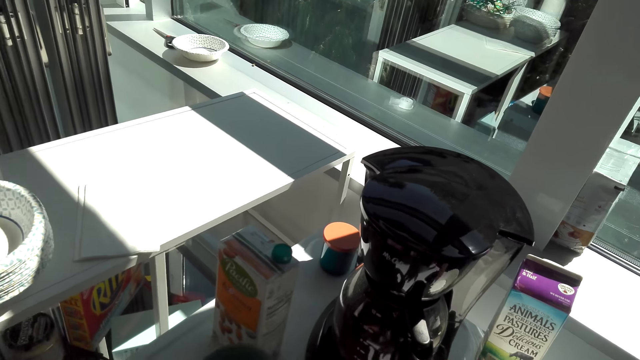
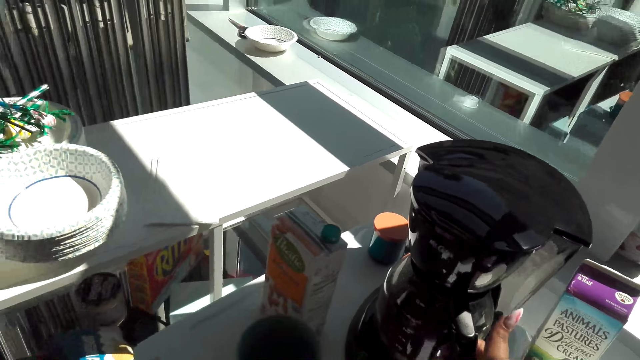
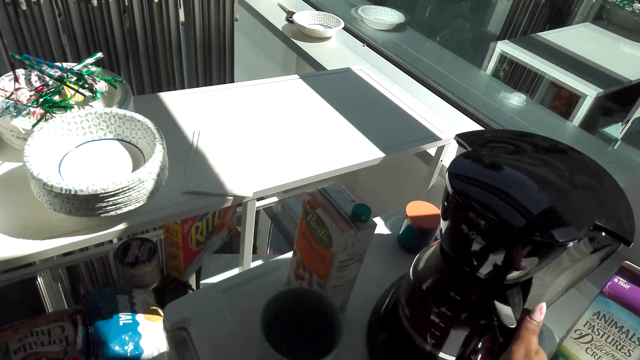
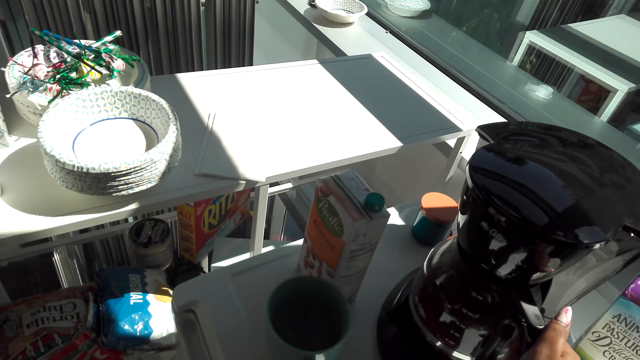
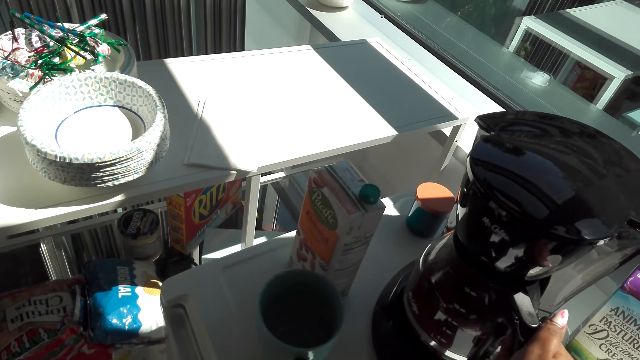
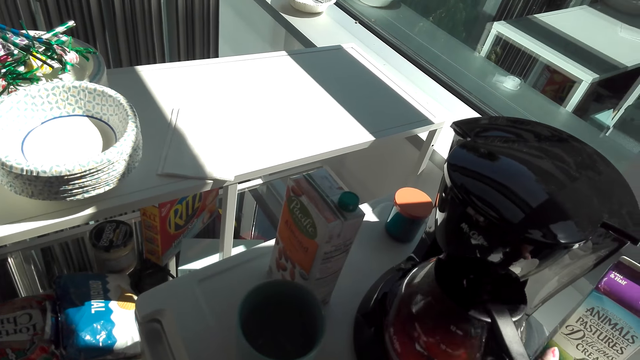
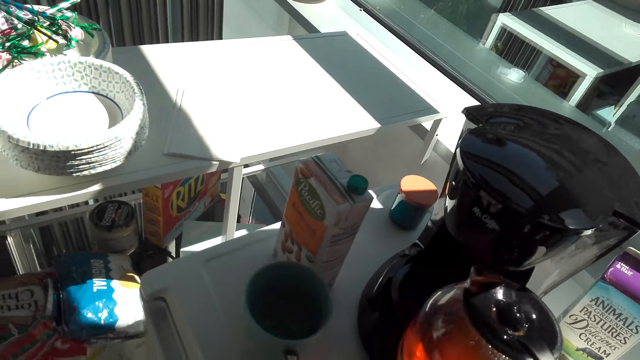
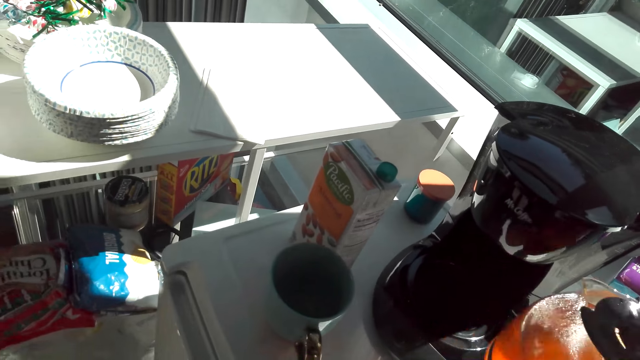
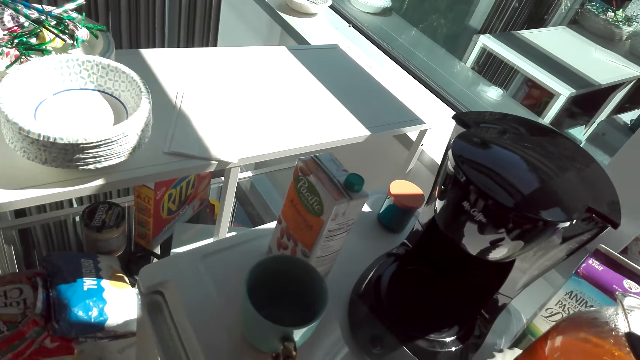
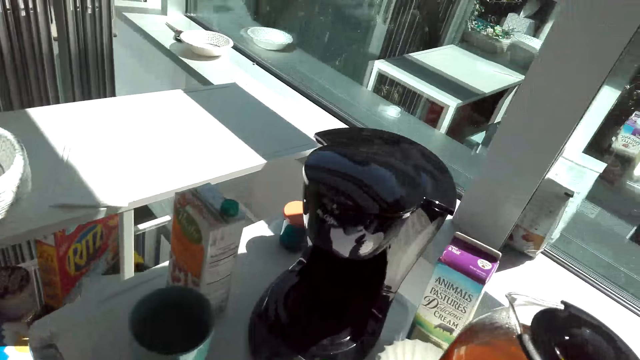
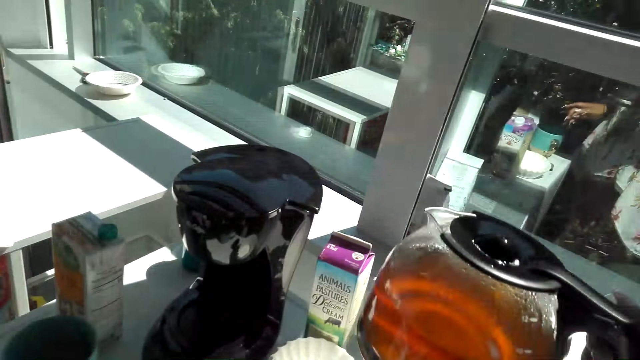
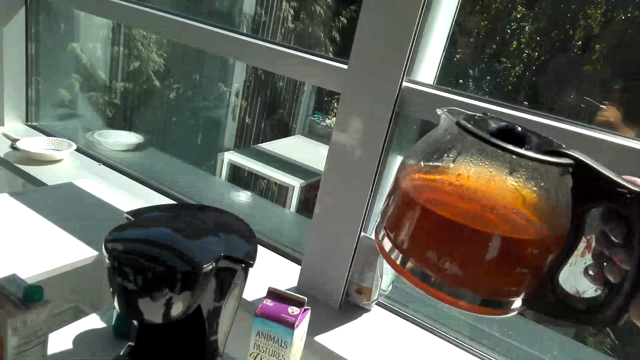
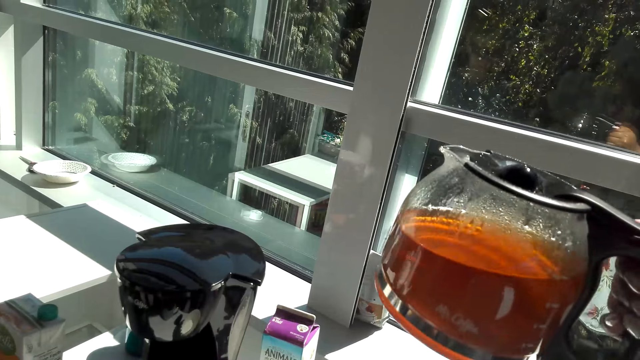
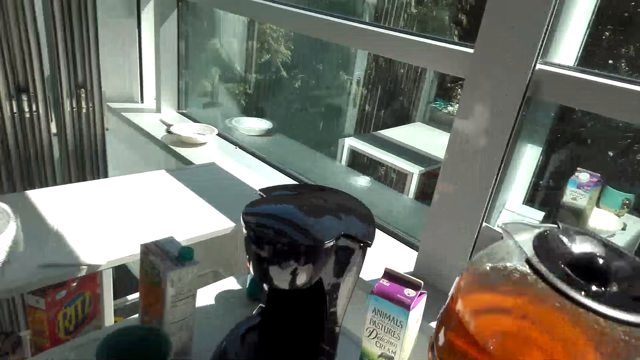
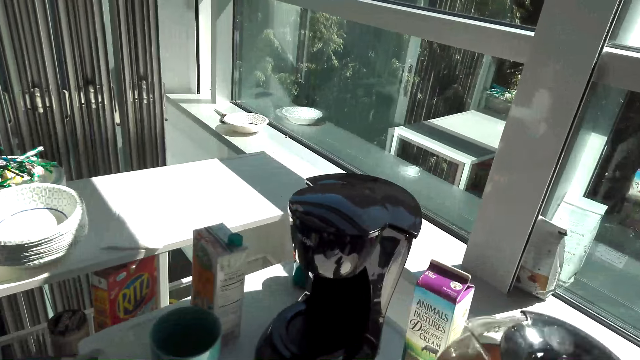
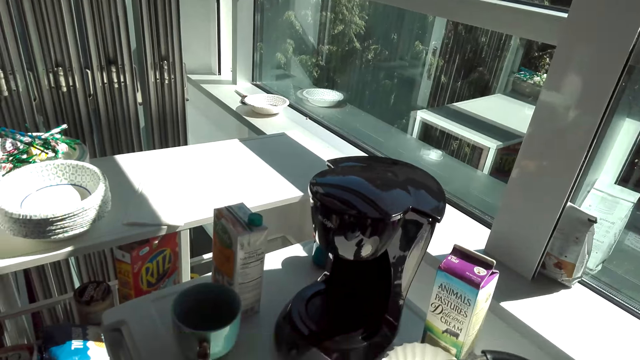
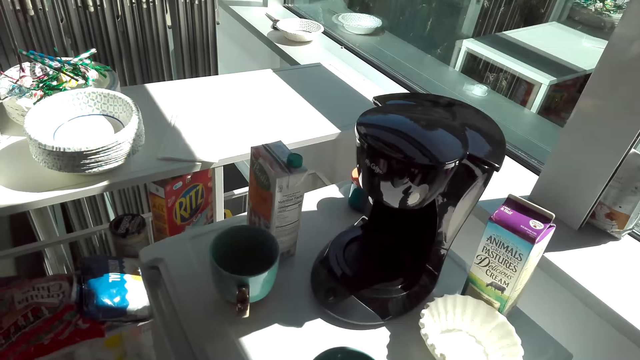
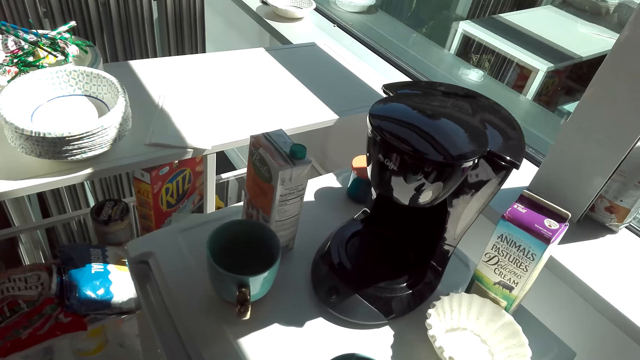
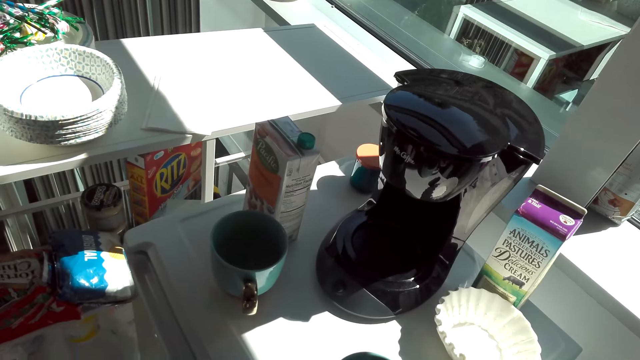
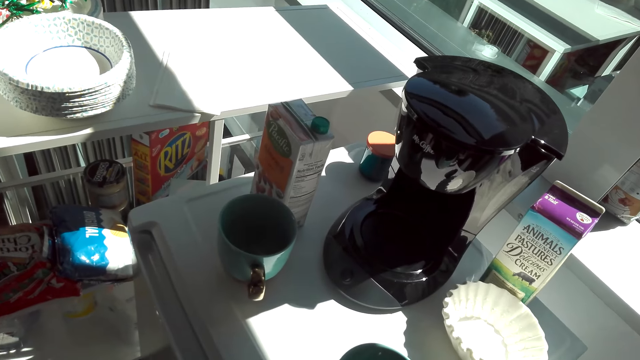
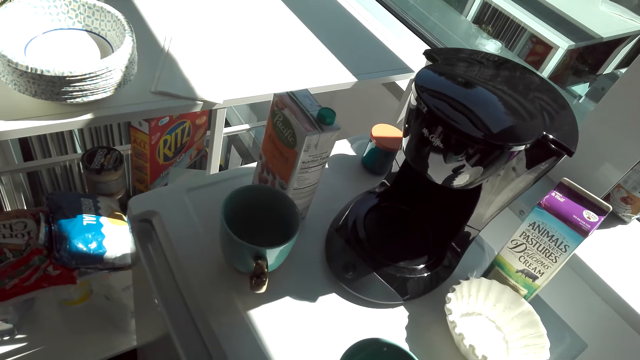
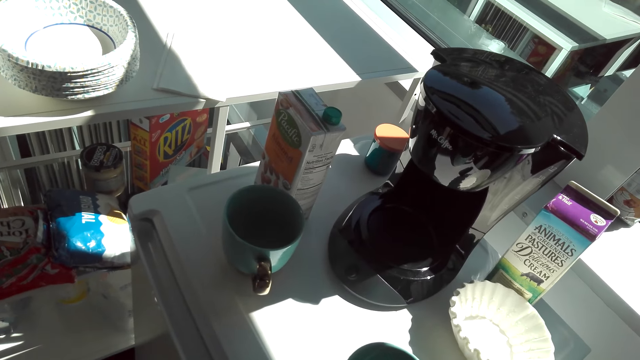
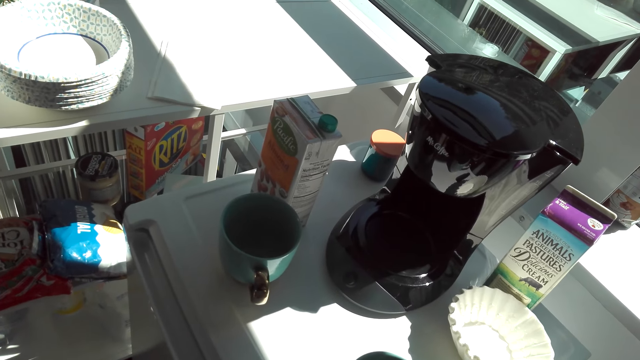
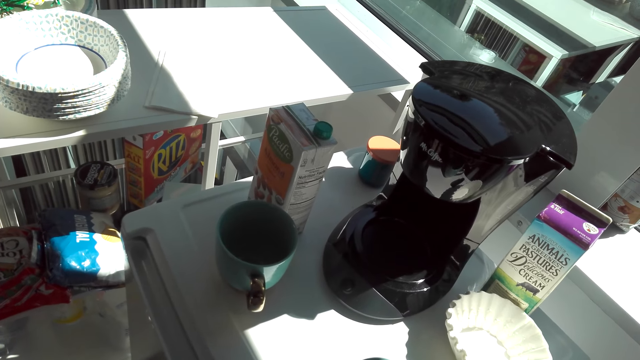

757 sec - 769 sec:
The camera wearer touches the coffee maker. They remove the jug from the coffee maker. They lift the jug.

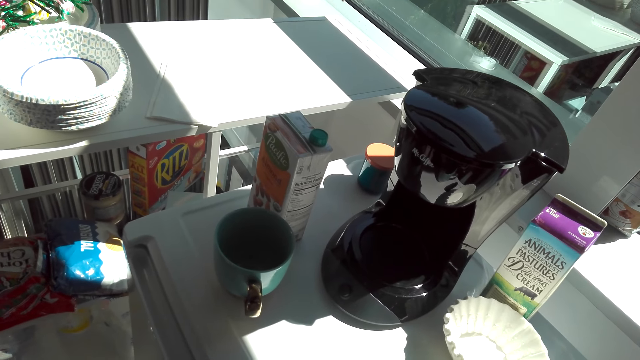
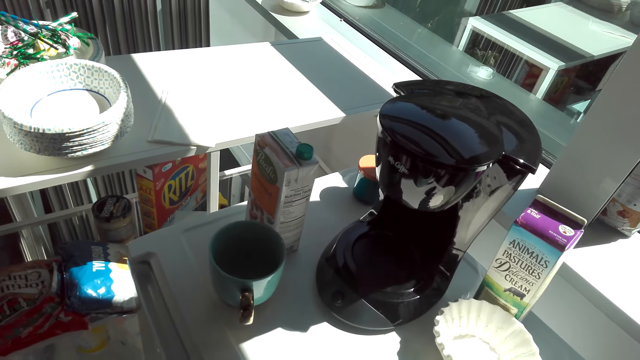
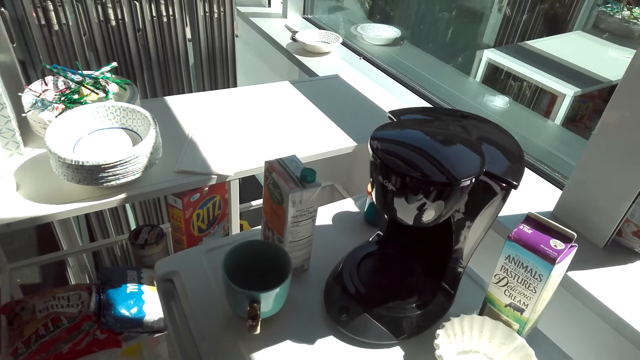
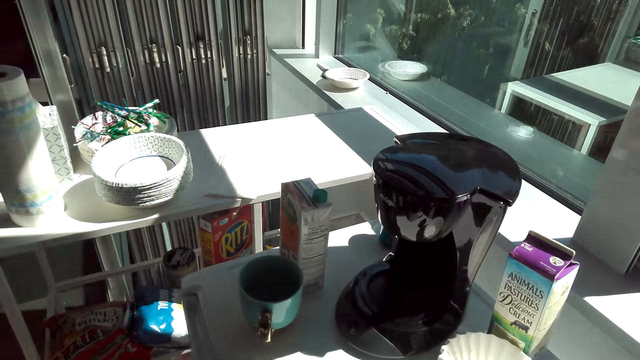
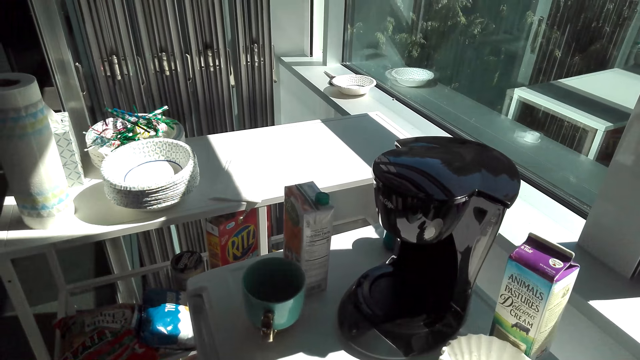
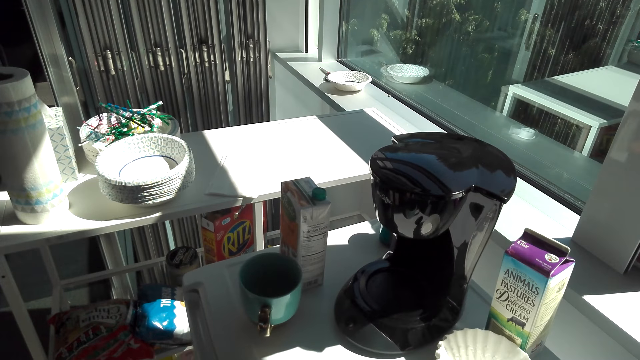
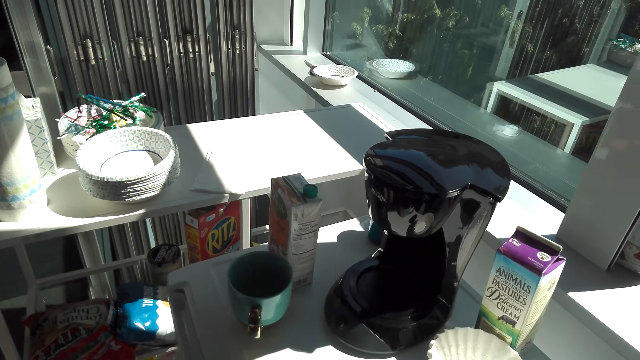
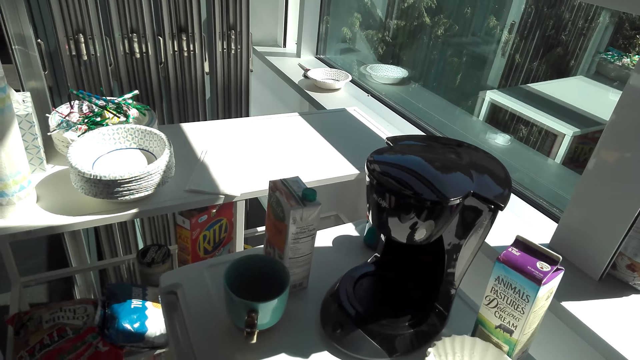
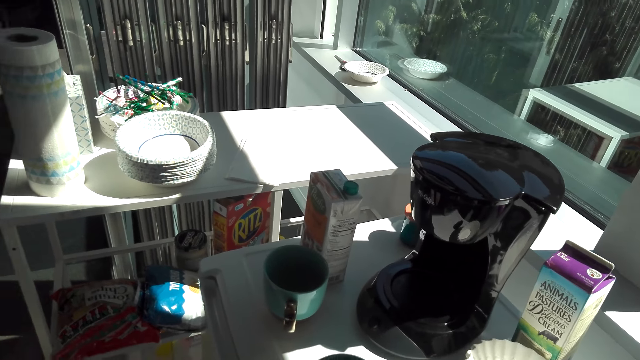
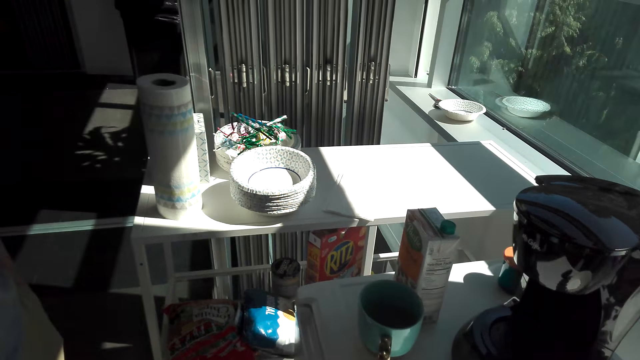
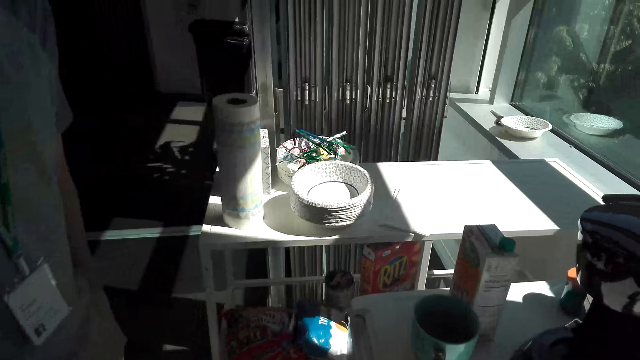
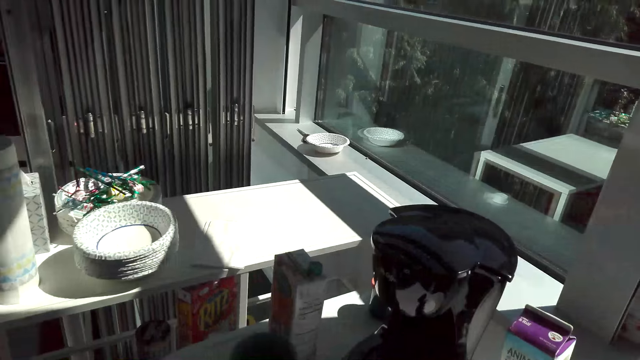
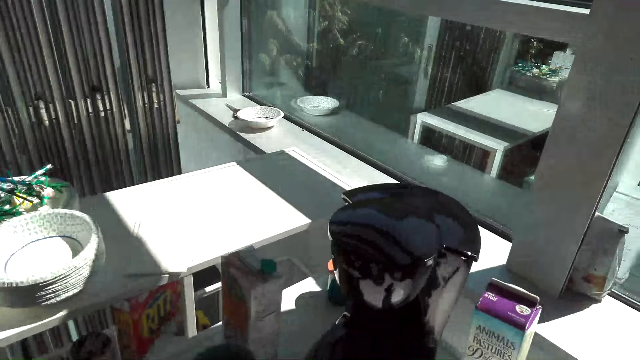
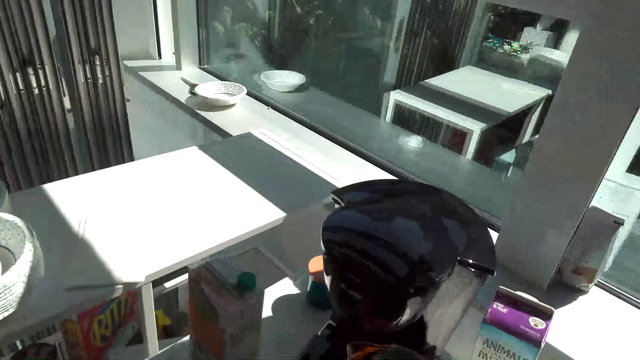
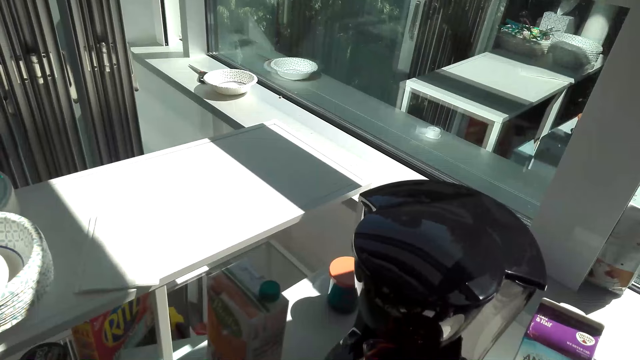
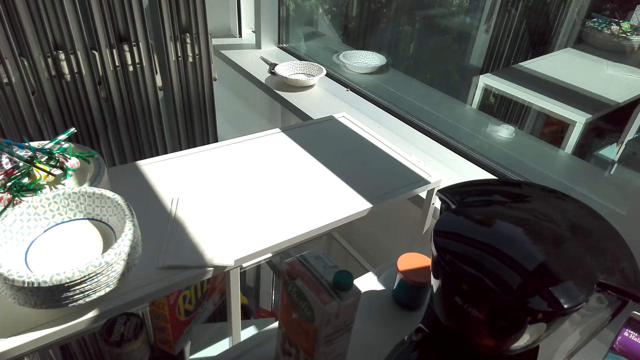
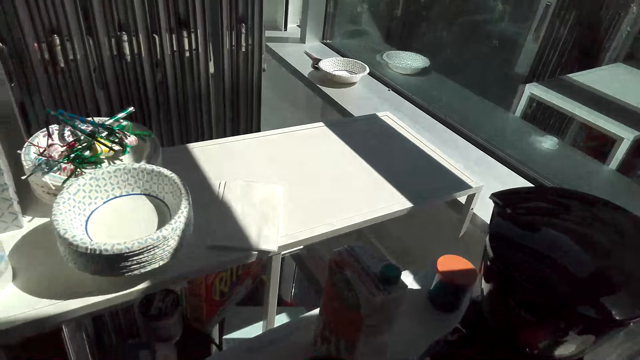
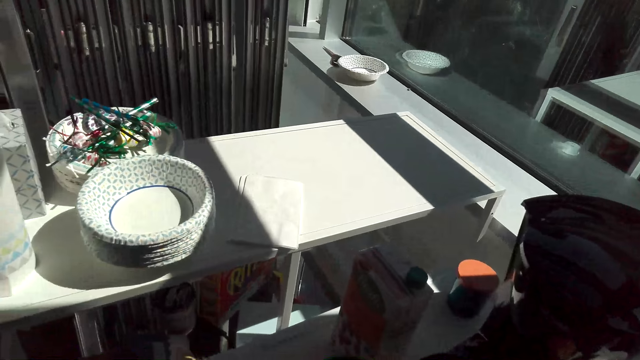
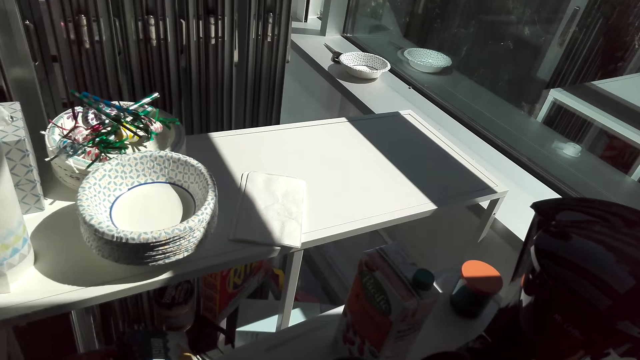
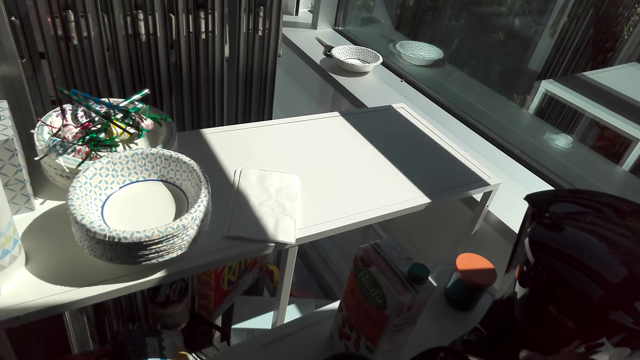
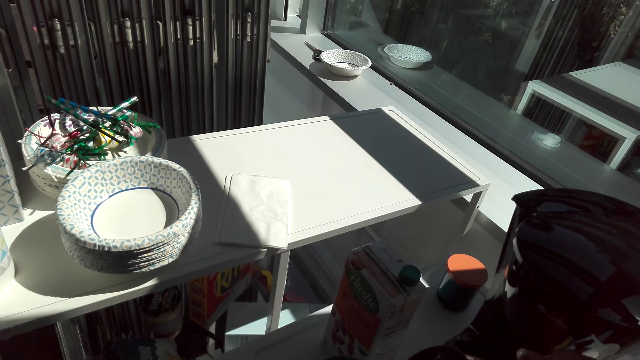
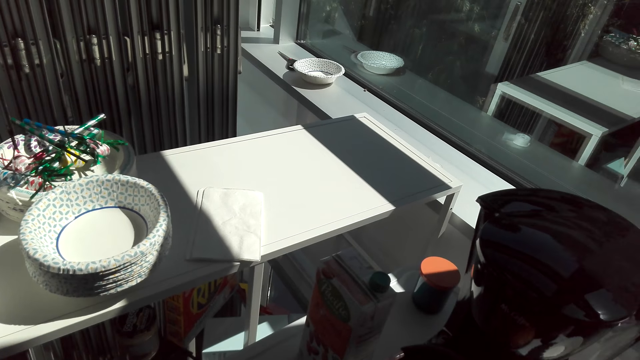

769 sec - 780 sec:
The camera wearer looks at the coffee maker.
